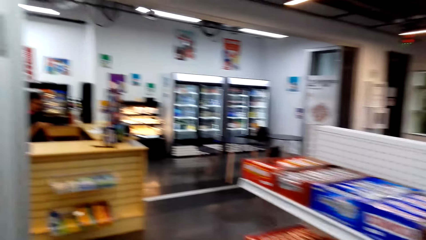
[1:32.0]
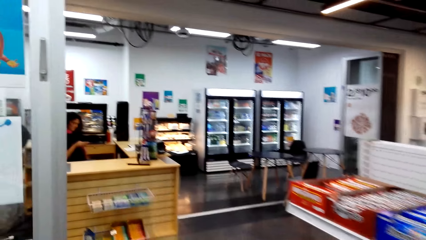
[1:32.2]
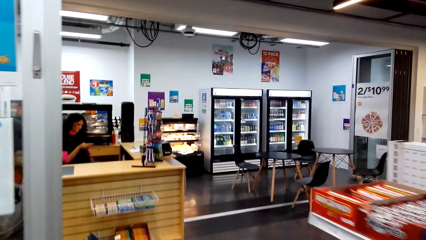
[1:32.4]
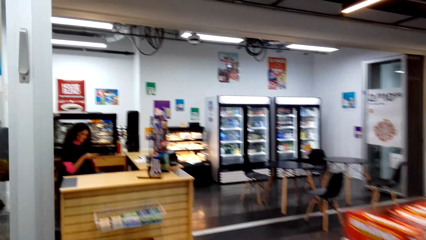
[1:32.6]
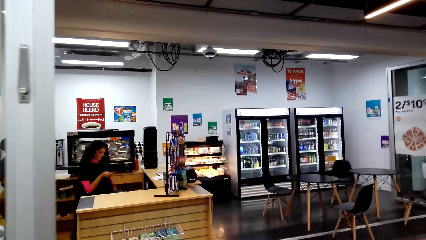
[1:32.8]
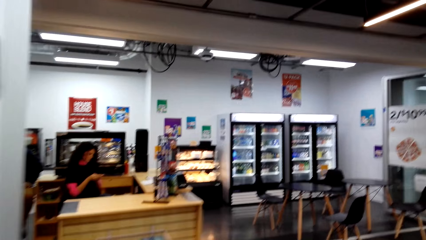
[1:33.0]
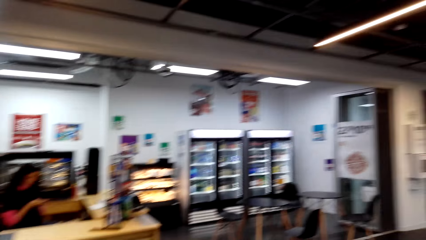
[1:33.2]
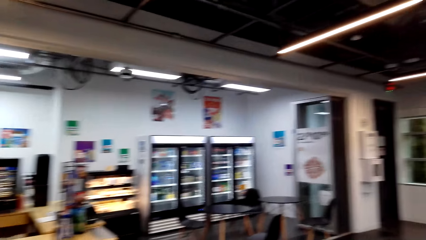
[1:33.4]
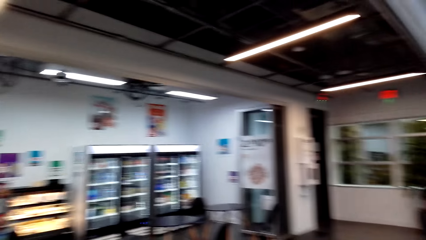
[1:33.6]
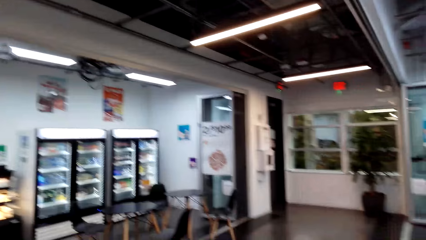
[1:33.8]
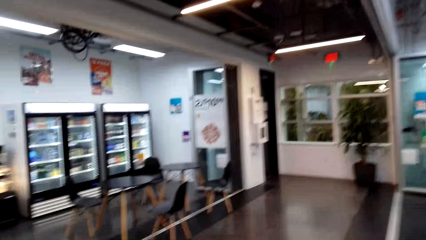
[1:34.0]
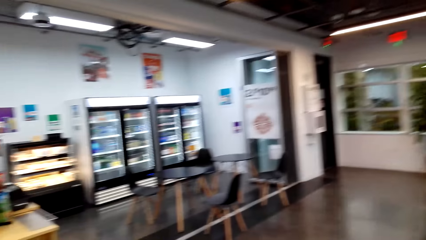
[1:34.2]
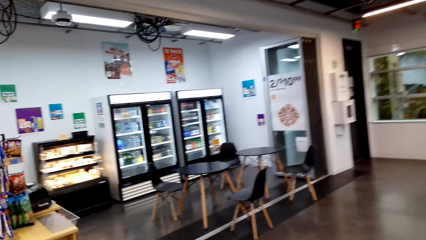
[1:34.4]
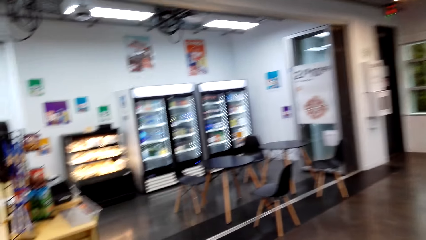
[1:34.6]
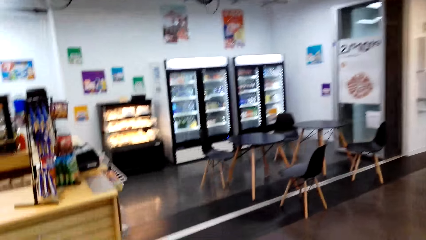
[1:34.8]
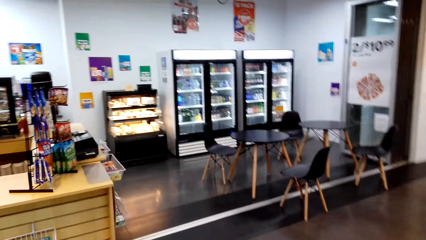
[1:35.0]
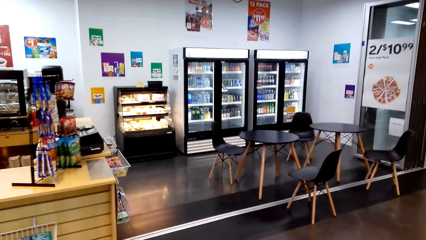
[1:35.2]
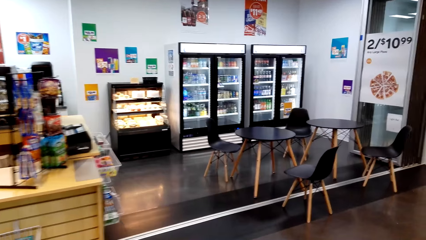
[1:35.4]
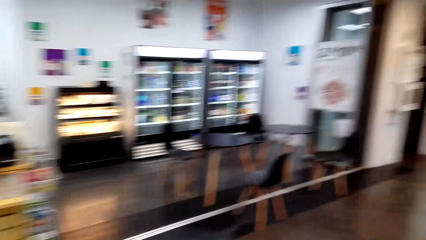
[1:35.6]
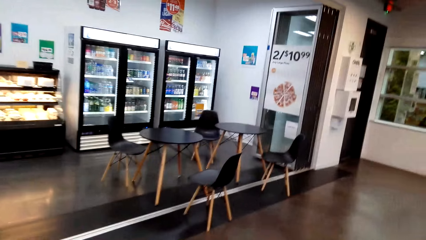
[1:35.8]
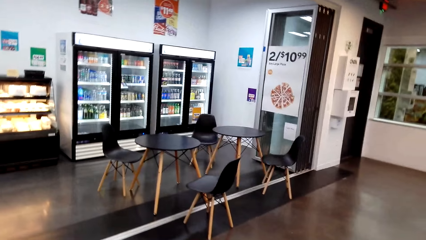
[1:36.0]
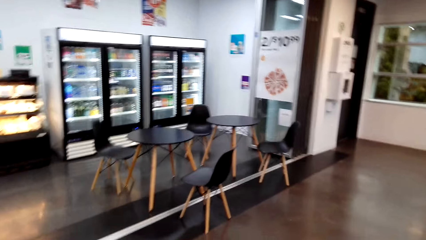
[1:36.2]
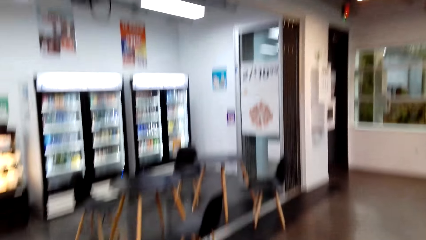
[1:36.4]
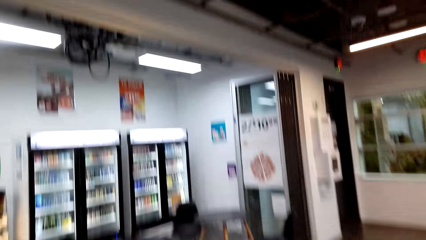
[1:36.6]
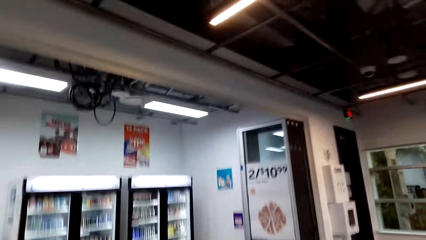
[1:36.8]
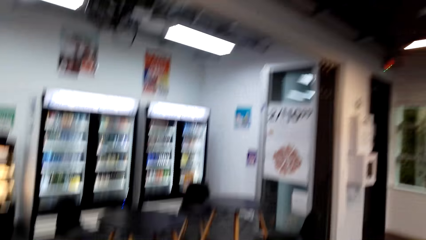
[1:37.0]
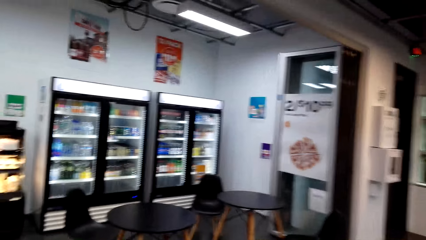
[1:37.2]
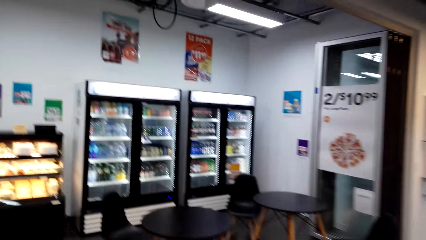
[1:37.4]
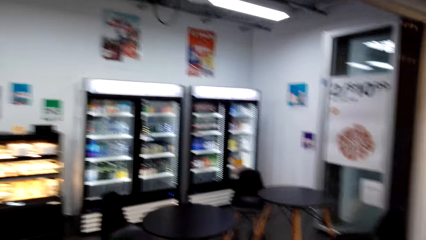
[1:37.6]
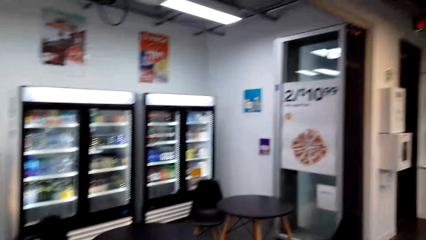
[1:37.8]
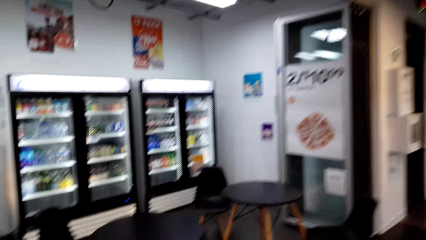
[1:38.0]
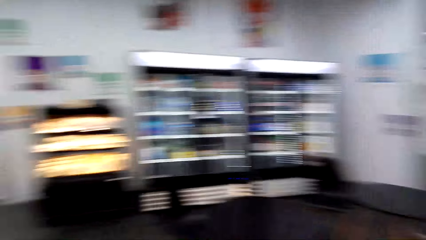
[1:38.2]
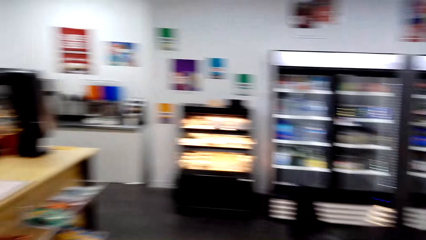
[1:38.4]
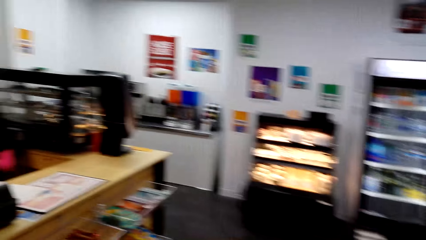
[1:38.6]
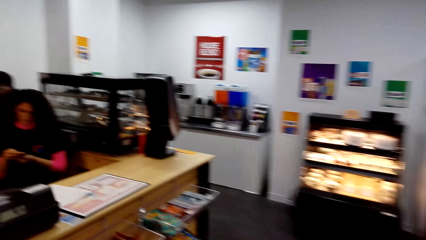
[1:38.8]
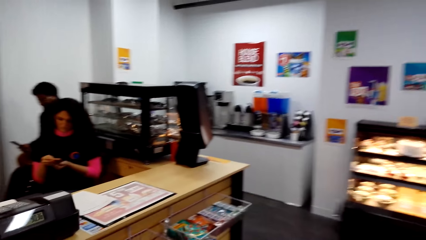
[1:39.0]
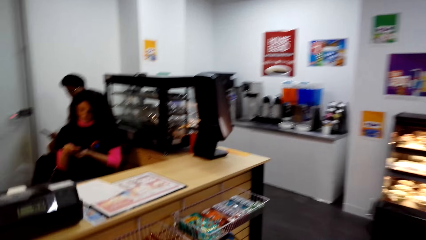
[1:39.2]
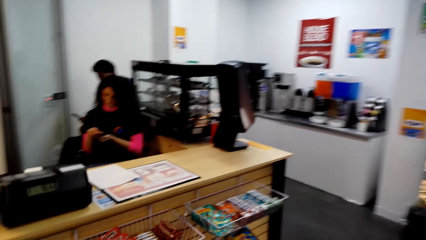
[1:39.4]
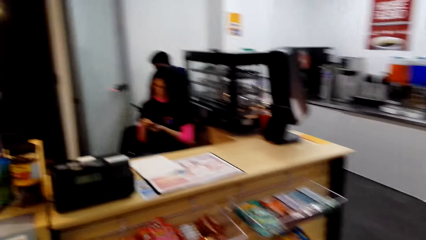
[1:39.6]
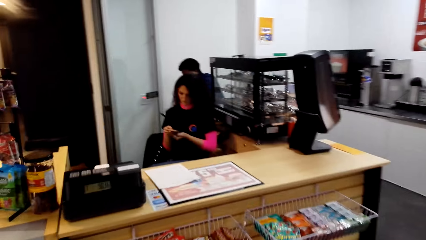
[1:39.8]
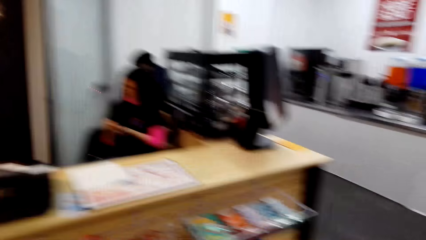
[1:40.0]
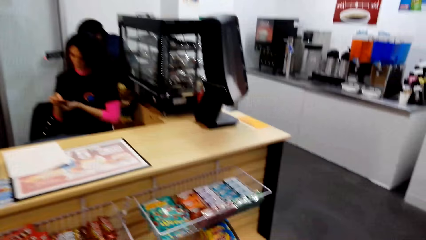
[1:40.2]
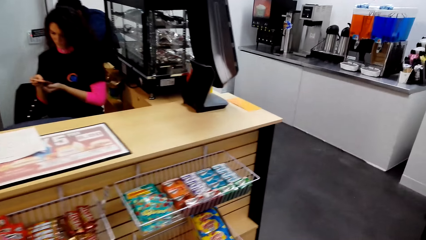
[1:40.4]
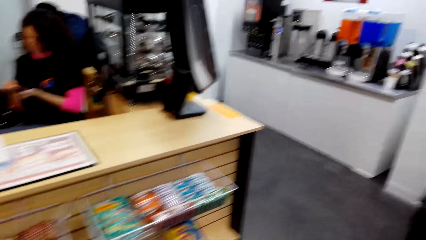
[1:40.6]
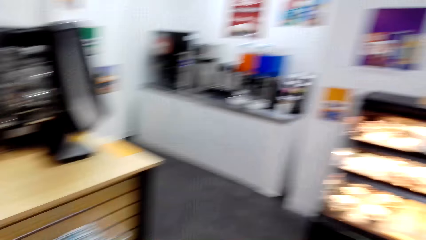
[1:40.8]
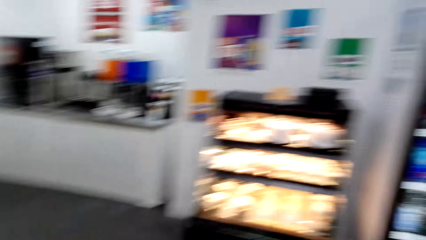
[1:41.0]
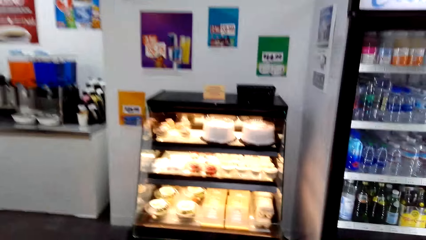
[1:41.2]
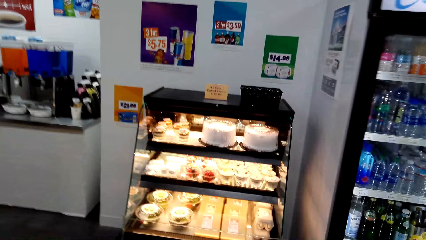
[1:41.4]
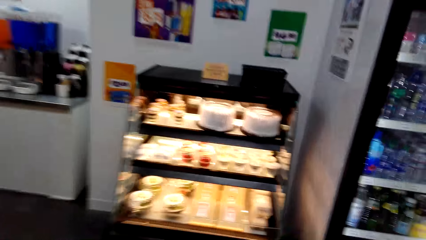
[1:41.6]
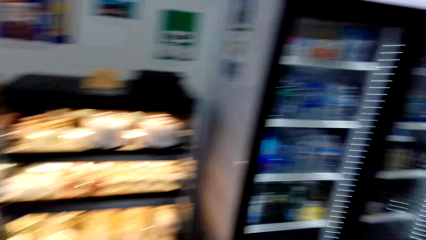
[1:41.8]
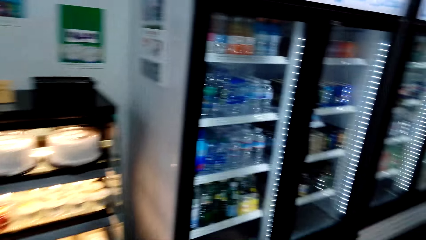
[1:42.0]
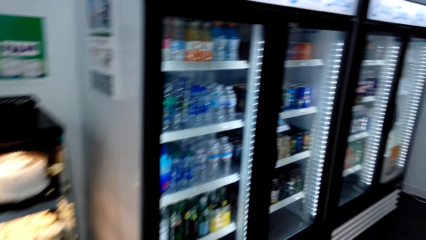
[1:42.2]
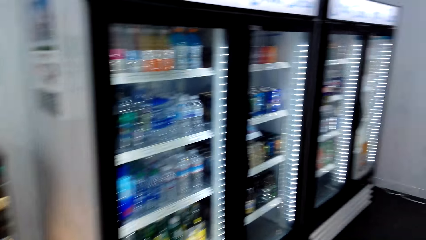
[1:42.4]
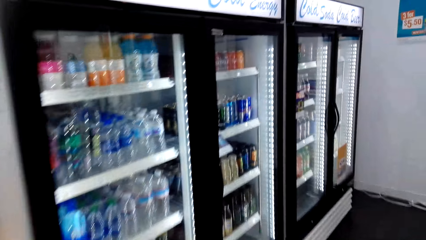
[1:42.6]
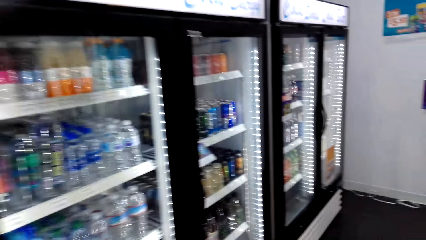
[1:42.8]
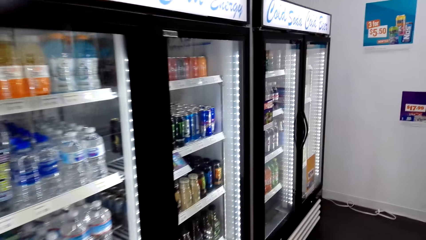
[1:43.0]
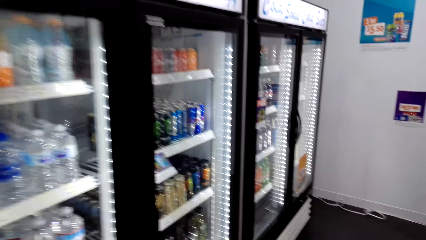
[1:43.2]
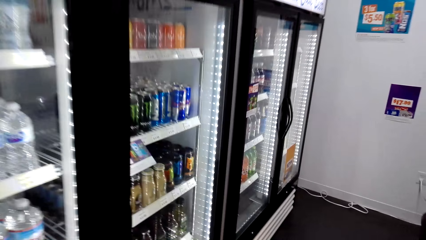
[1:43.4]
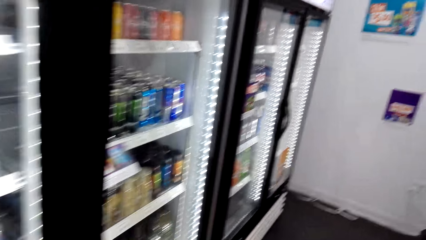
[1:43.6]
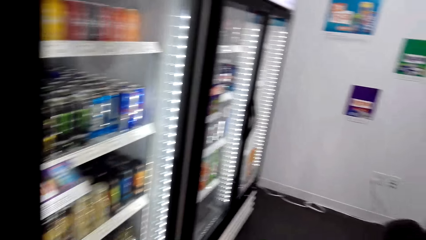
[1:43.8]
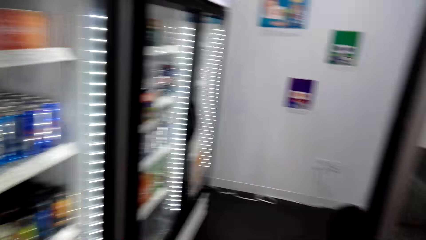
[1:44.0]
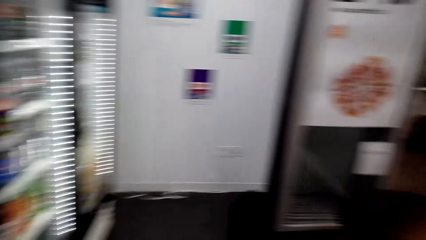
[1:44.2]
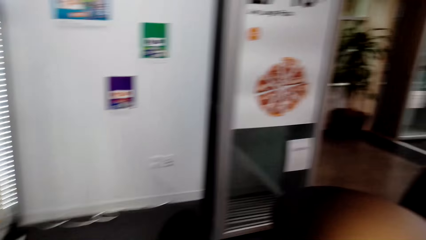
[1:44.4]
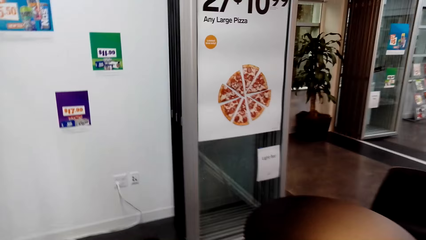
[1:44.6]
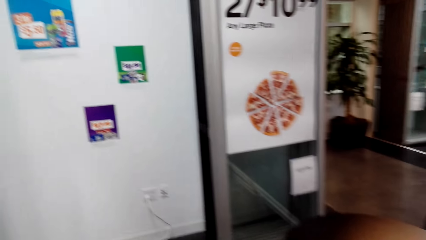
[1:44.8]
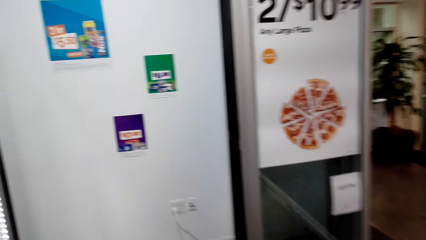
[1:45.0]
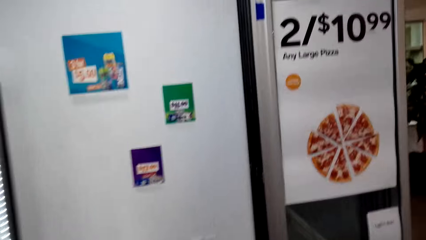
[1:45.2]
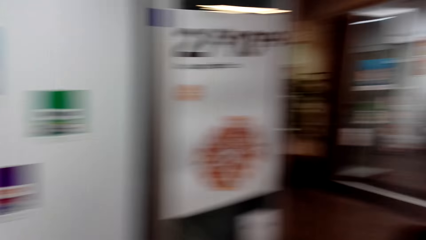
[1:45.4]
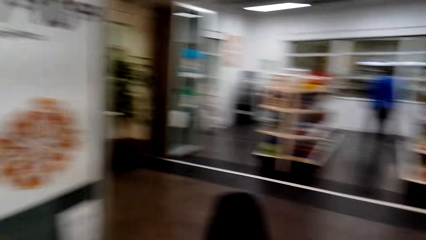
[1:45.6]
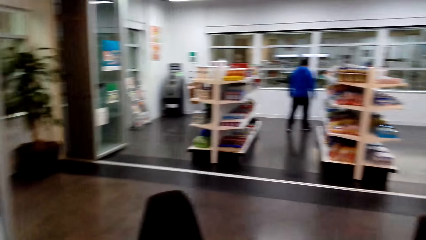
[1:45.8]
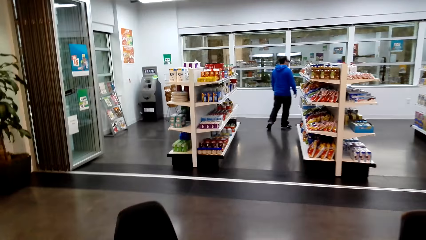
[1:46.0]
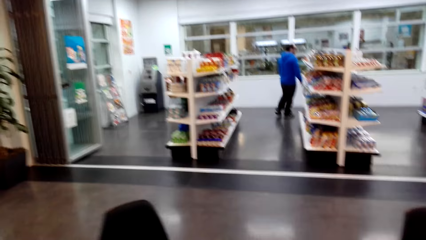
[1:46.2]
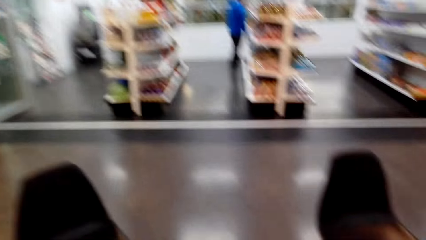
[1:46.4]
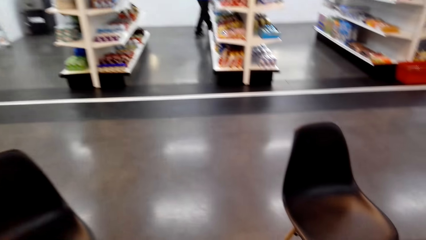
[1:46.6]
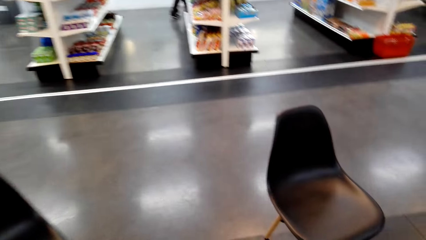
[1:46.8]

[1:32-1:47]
The camera wearer walks around the store. A man moves around.
